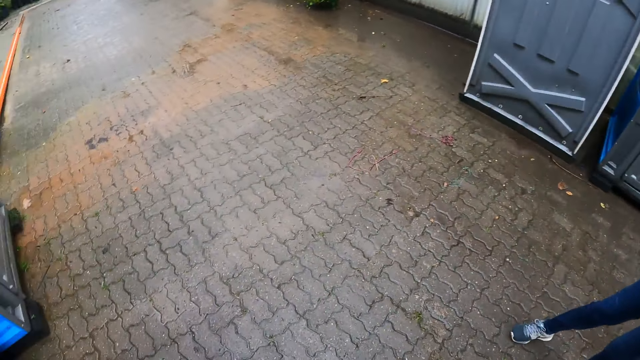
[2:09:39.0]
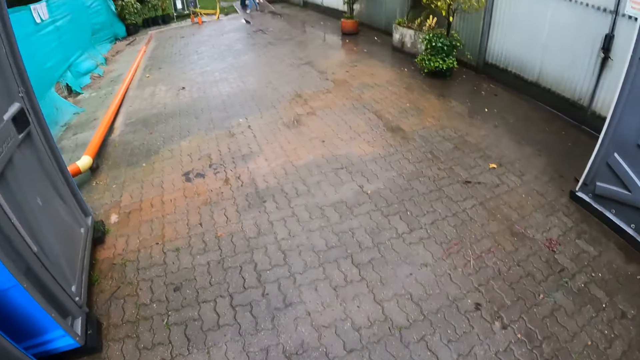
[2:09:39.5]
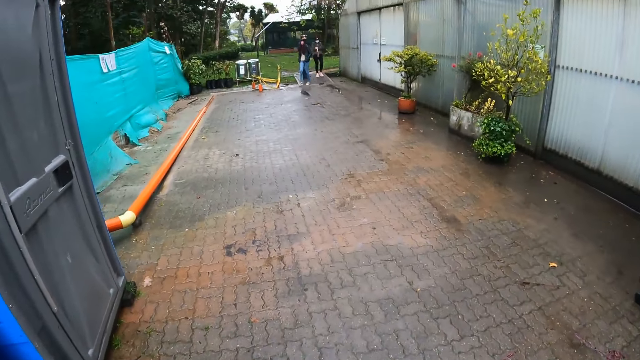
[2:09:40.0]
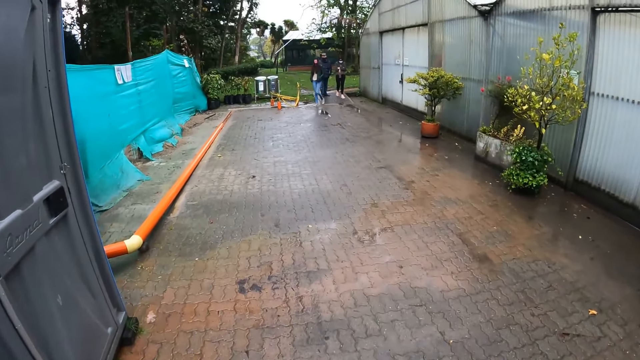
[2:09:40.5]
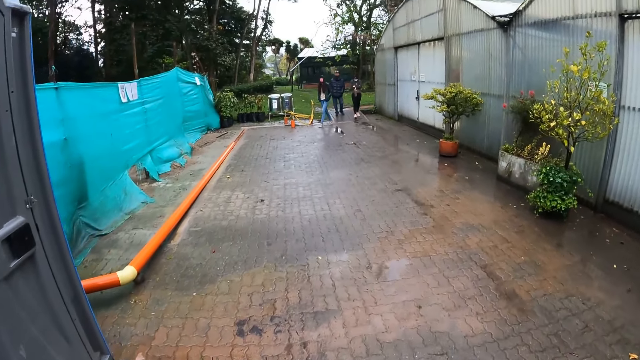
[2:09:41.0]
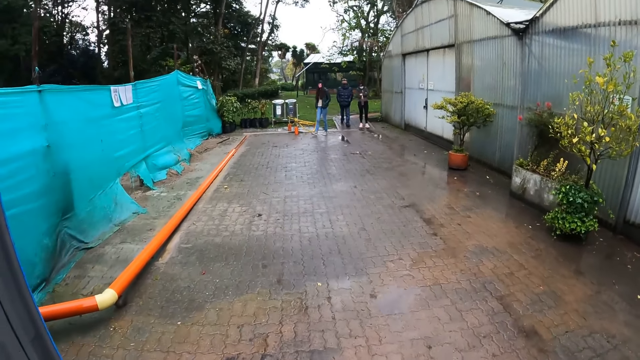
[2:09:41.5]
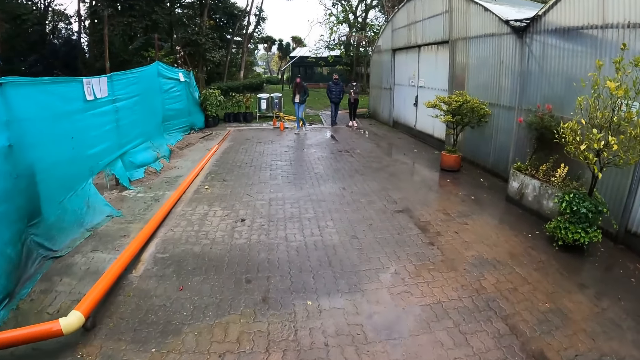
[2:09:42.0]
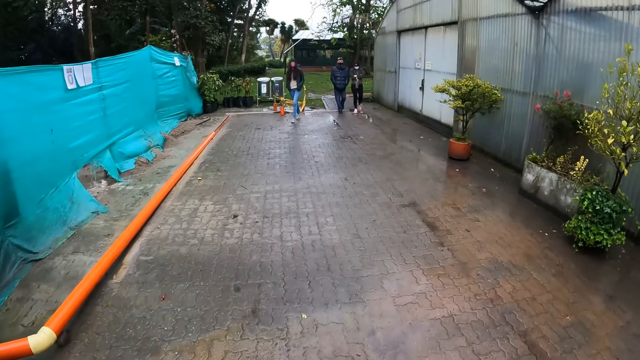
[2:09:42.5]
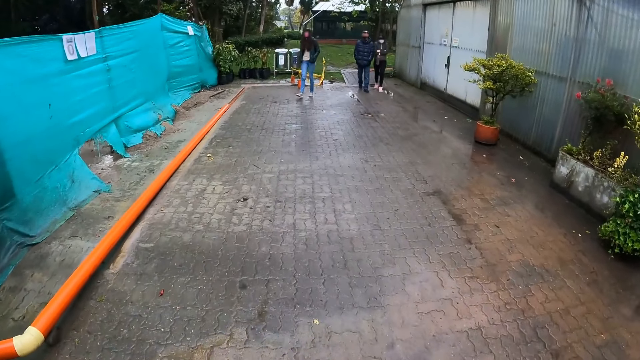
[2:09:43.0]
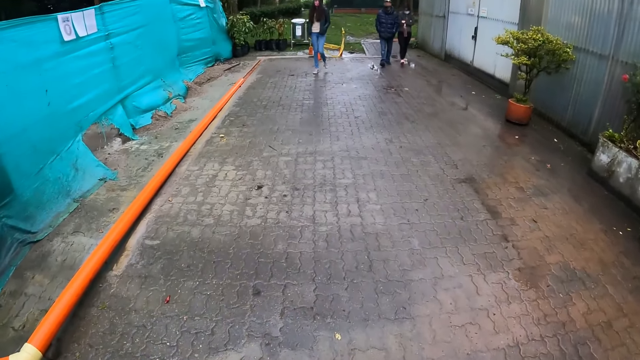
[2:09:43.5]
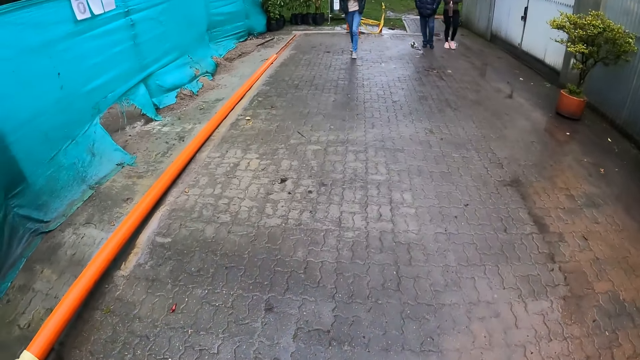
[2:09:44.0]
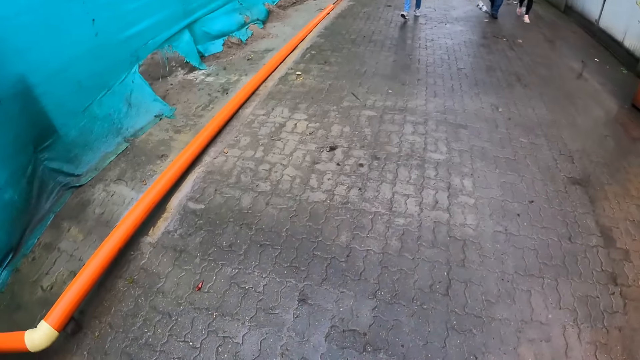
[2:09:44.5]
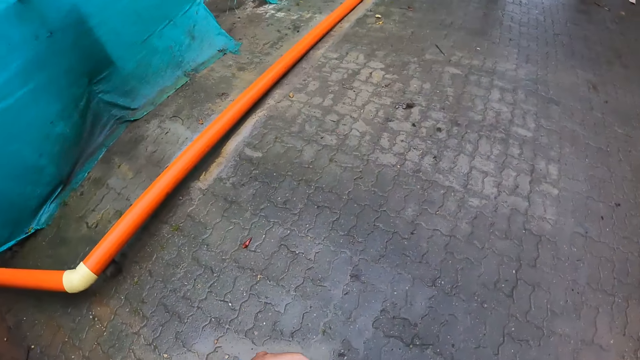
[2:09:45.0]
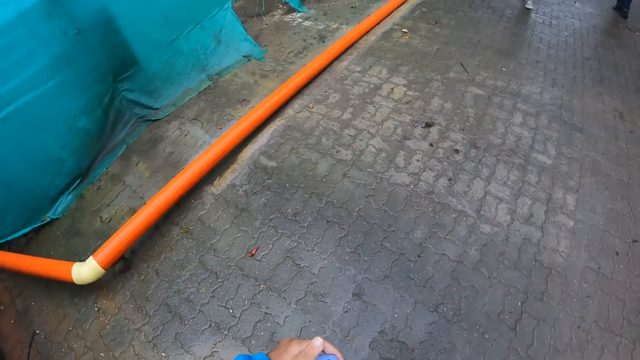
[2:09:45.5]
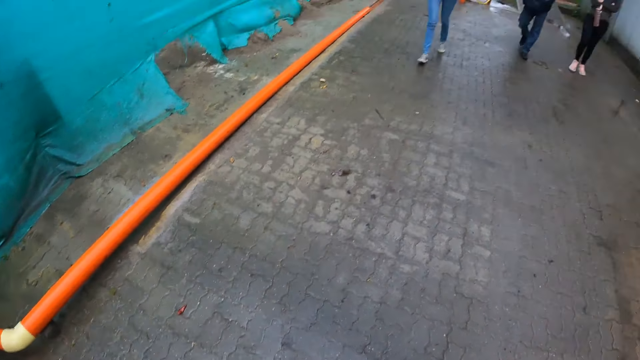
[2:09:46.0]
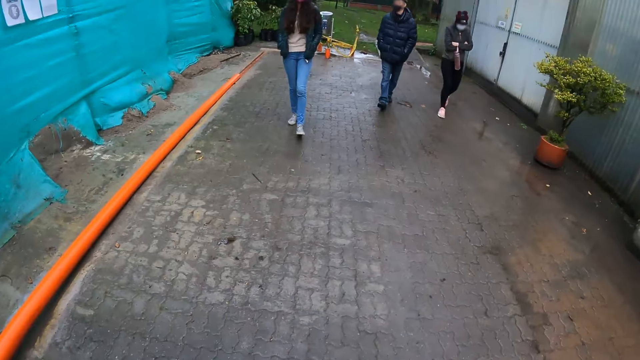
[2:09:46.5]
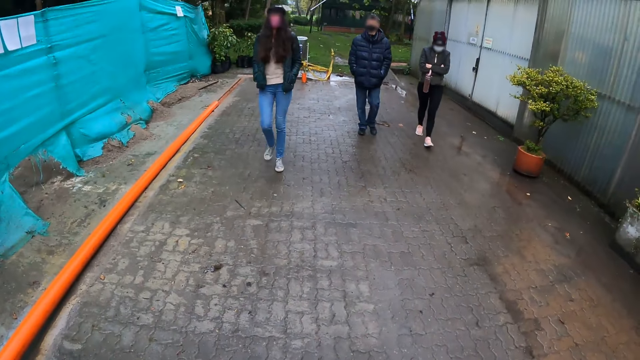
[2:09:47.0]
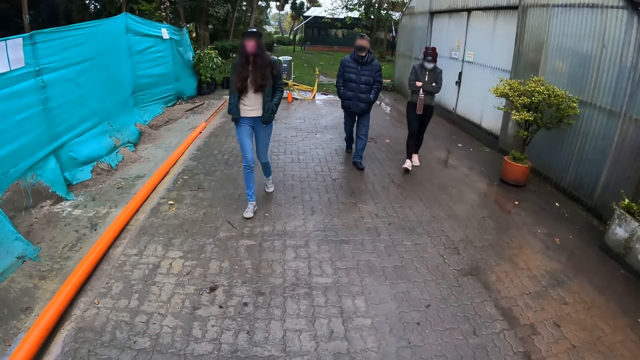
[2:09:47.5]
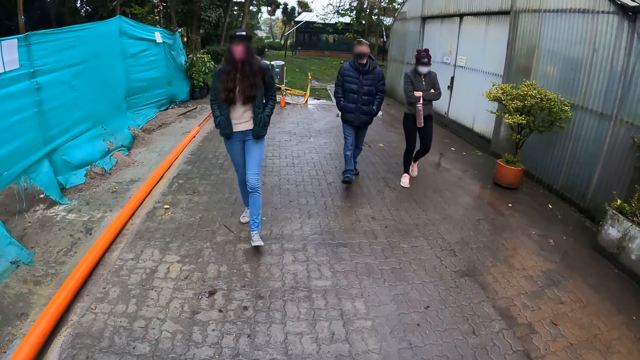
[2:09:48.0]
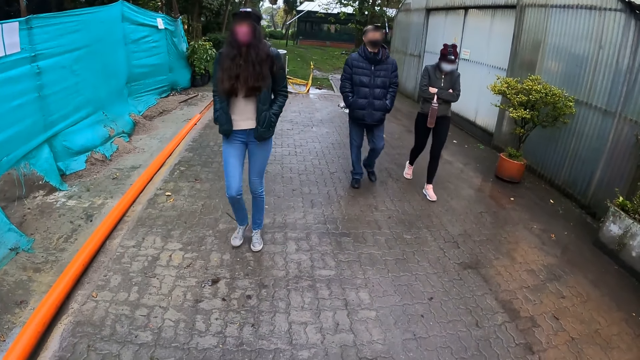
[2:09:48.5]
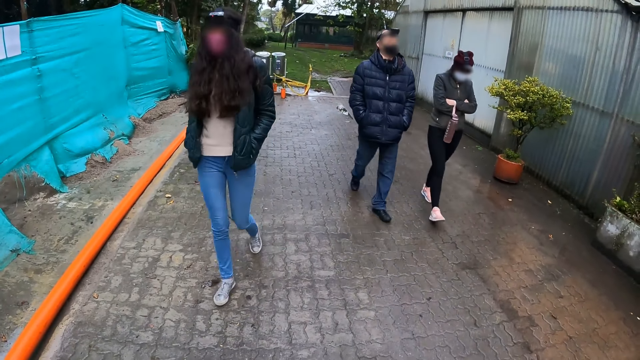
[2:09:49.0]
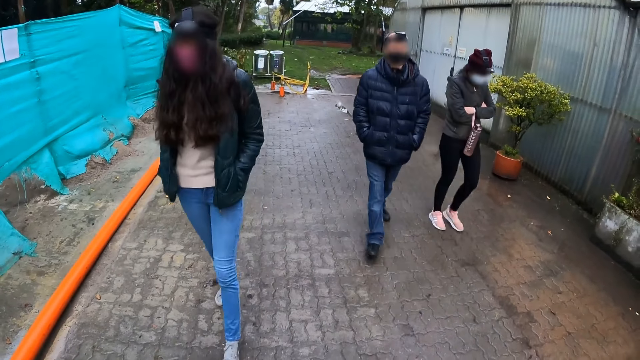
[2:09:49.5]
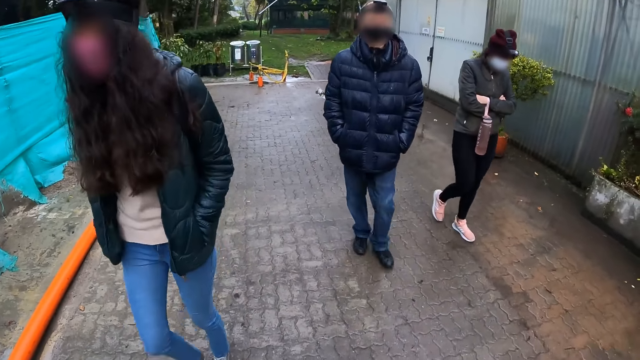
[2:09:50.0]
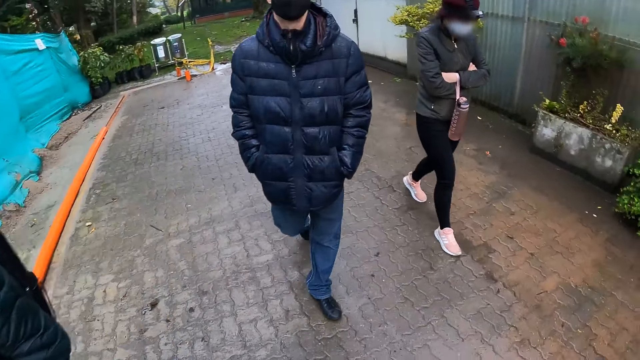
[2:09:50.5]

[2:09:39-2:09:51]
A woman, a man and another woman walk towards the camera wearer.

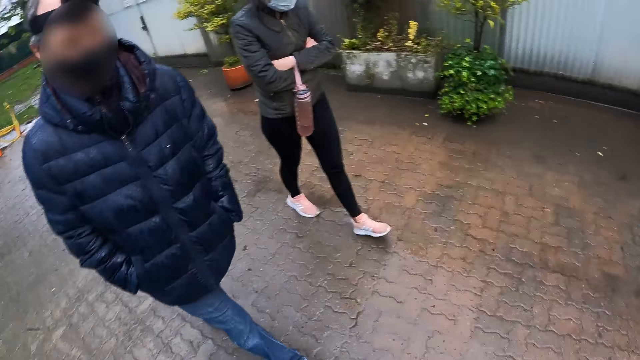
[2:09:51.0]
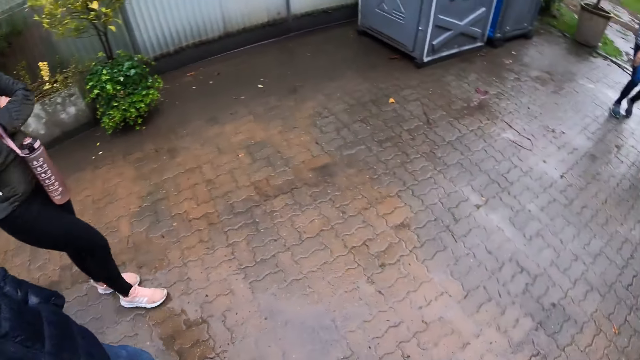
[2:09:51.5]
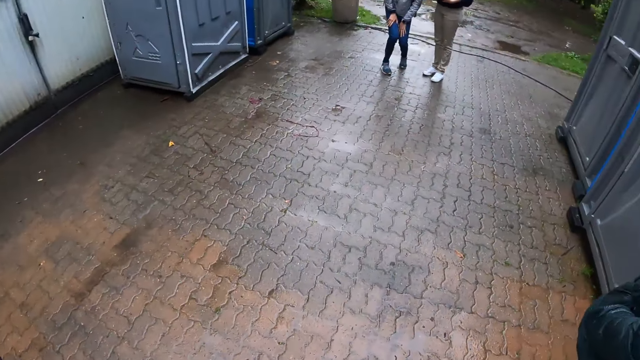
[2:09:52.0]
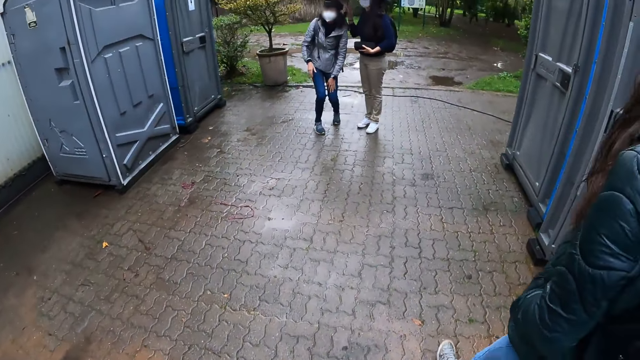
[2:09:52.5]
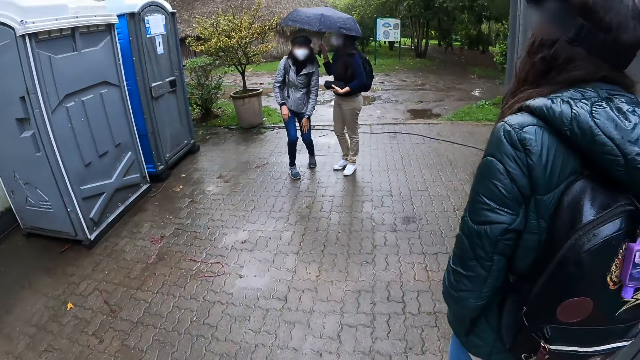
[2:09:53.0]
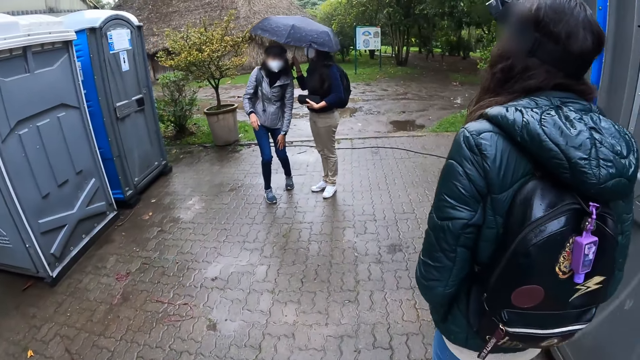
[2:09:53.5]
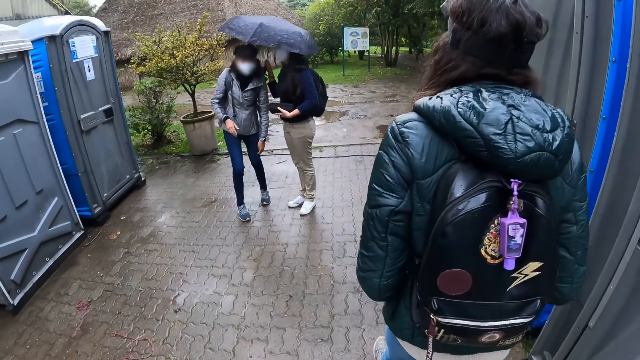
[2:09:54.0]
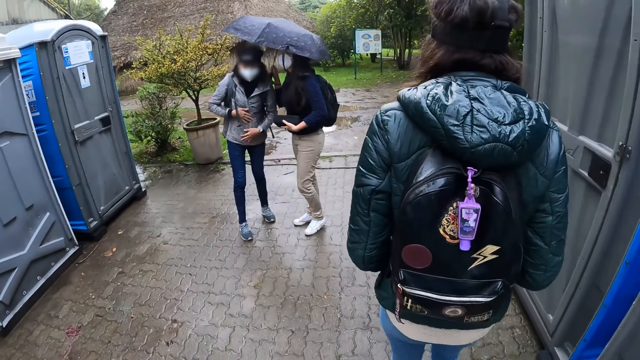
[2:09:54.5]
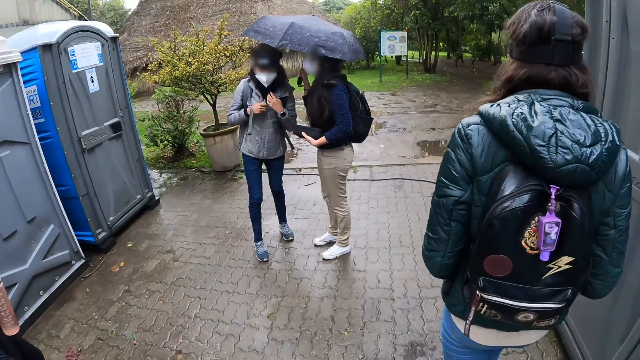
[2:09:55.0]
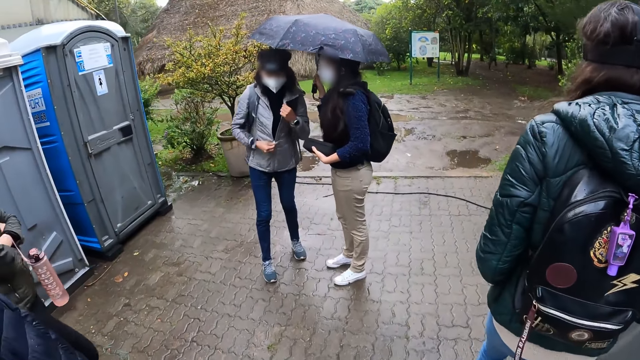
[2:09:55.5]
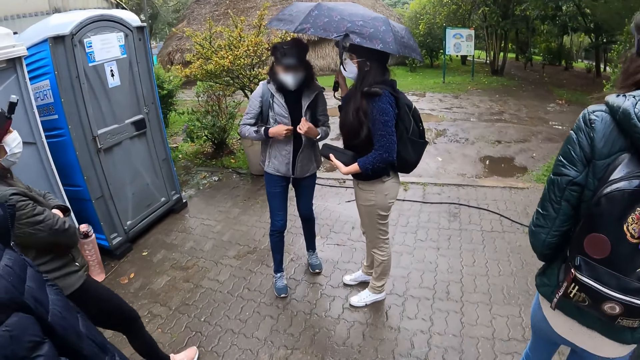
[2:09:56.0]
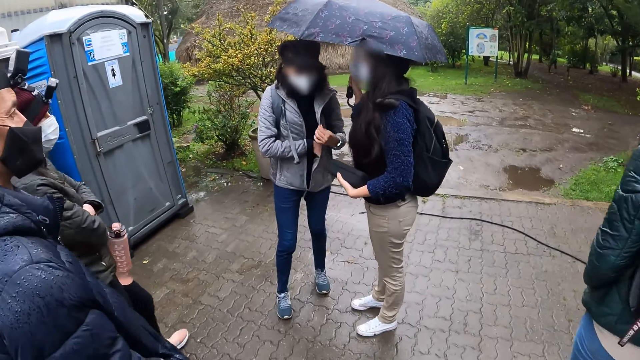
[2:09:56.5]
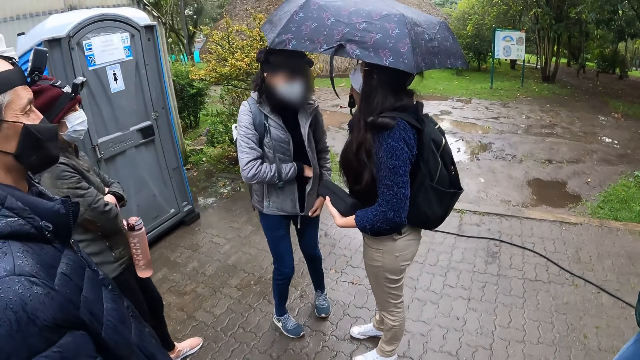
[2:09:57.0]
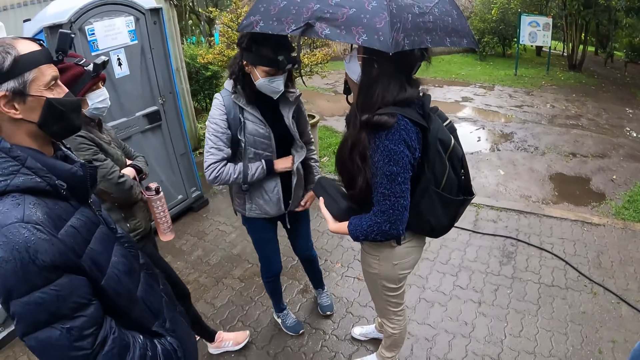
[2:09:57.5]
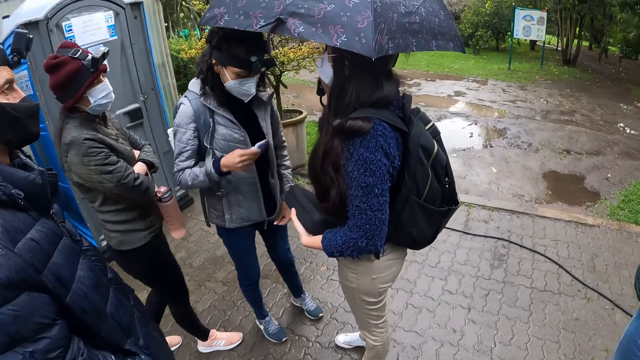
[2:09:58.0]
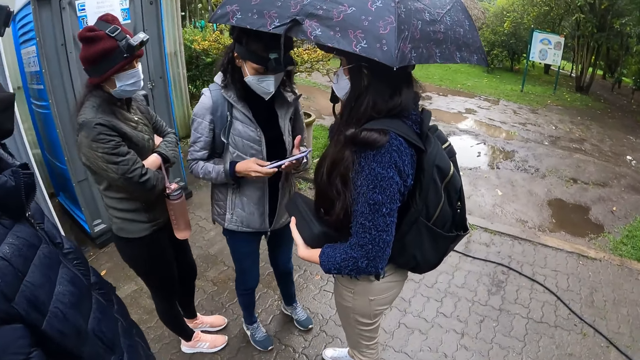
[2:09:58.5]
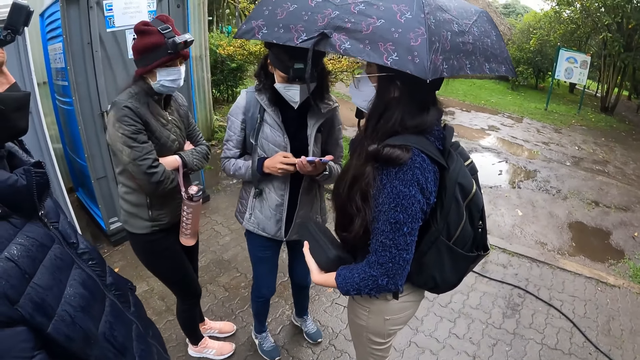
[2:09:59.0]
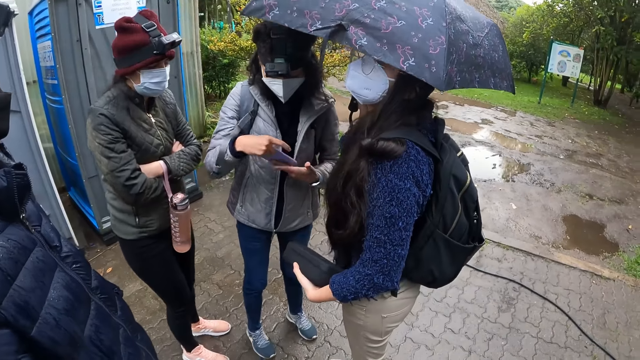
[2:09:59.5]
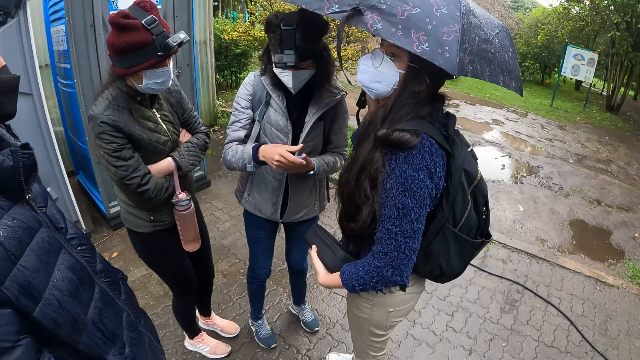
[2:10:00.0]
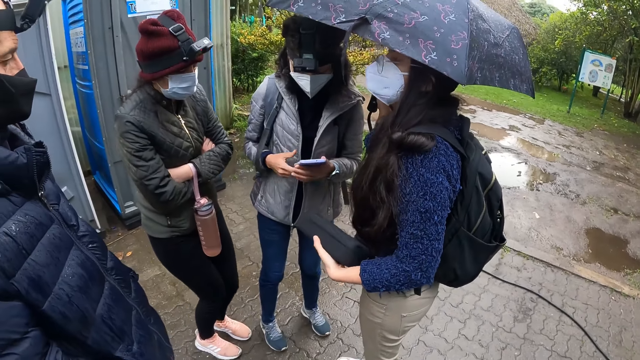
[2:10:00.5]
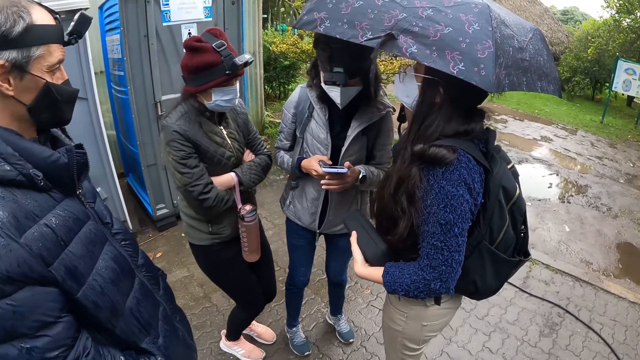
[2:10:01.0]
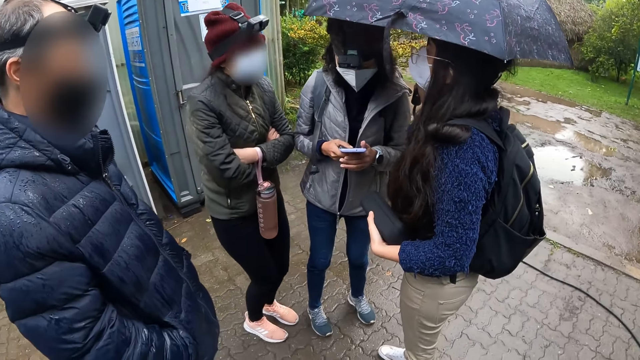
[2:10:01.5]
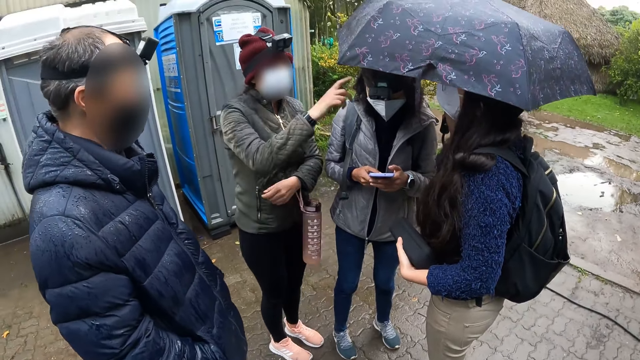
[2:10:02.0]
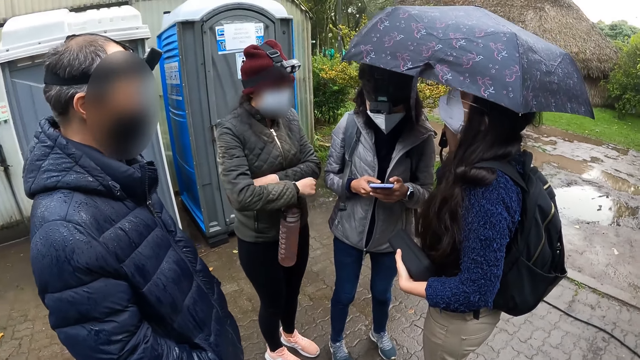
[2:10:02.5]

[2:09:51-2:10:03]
A woman removes a phone from her jacket pocket using her right hand. She operates the phone with her hands. Another woman interacts with the first woman and another woman.
